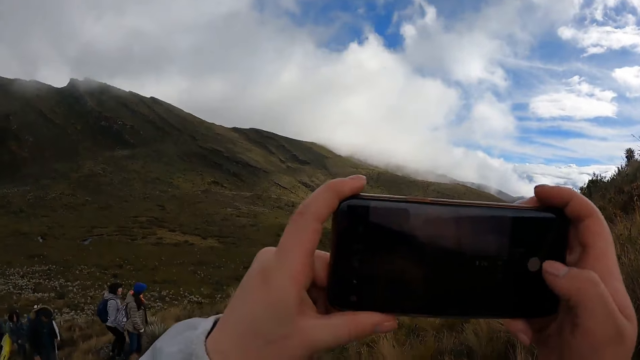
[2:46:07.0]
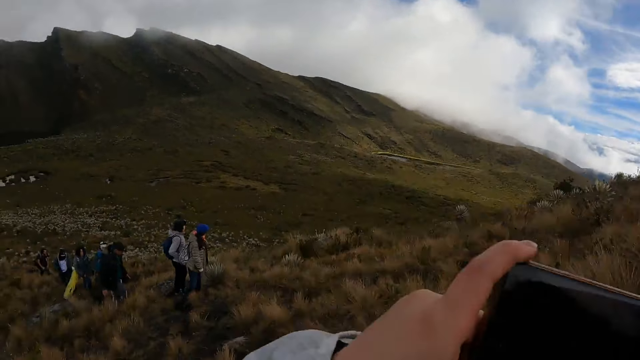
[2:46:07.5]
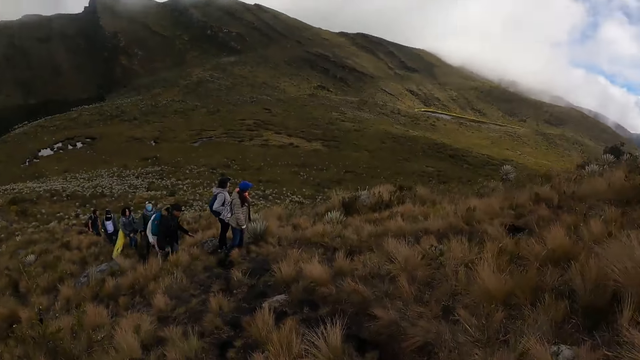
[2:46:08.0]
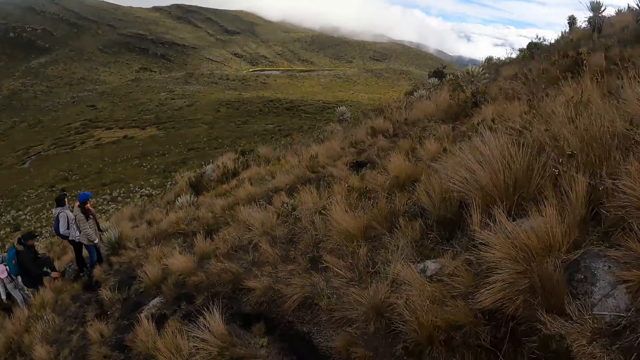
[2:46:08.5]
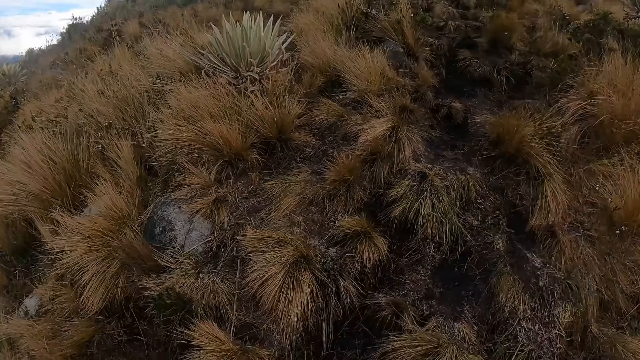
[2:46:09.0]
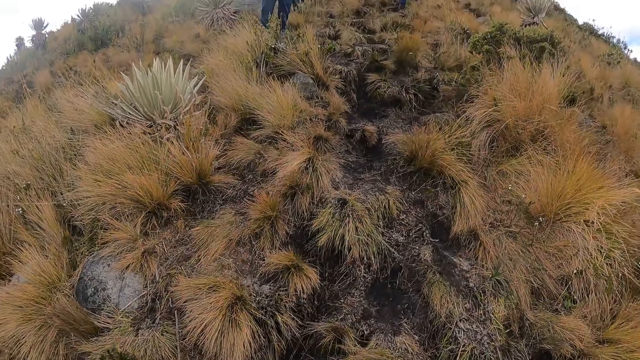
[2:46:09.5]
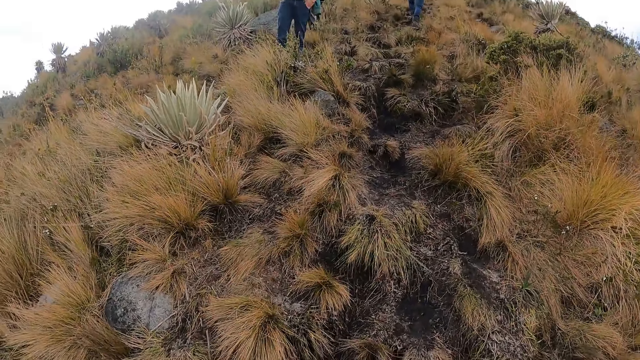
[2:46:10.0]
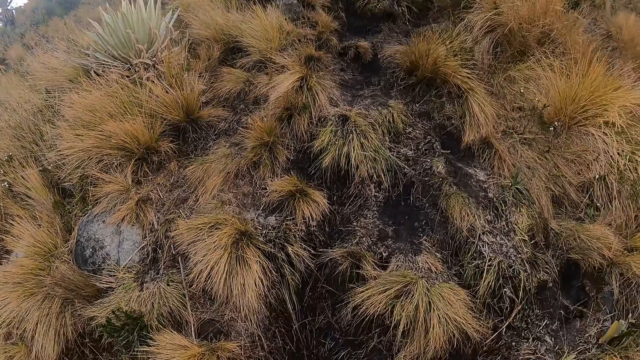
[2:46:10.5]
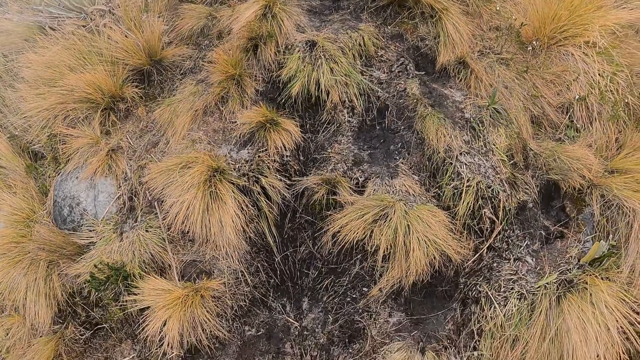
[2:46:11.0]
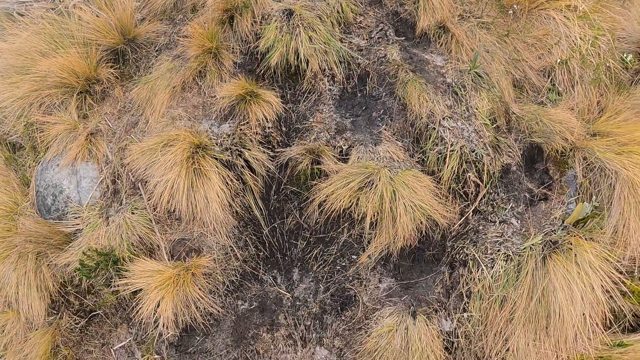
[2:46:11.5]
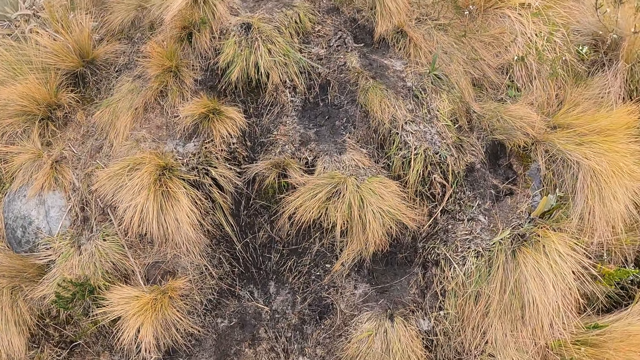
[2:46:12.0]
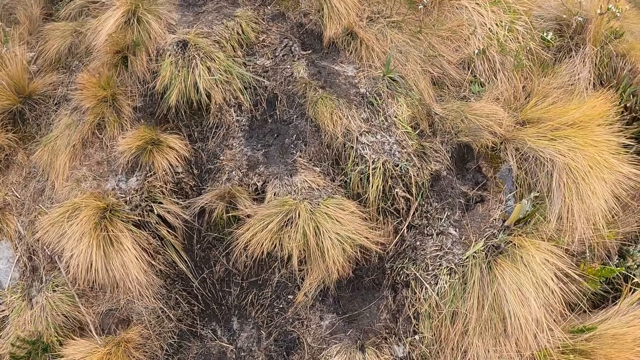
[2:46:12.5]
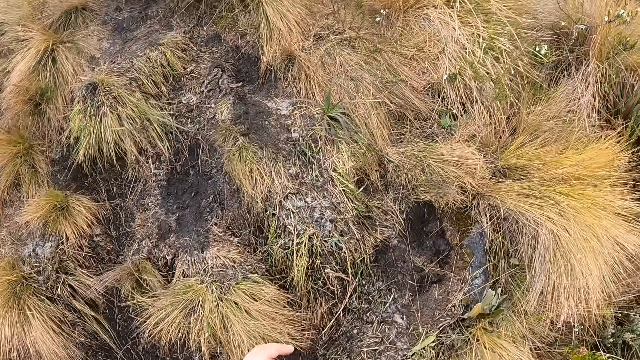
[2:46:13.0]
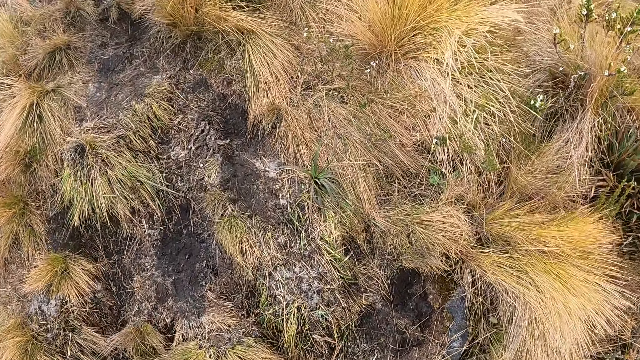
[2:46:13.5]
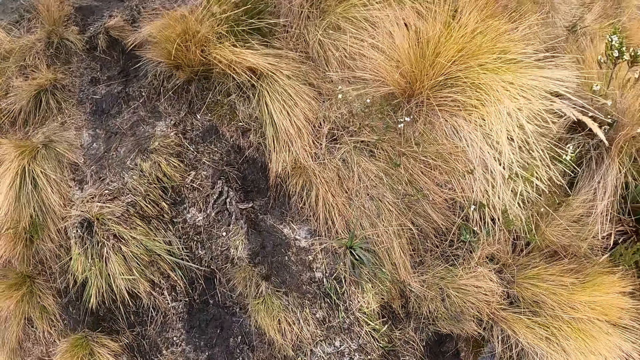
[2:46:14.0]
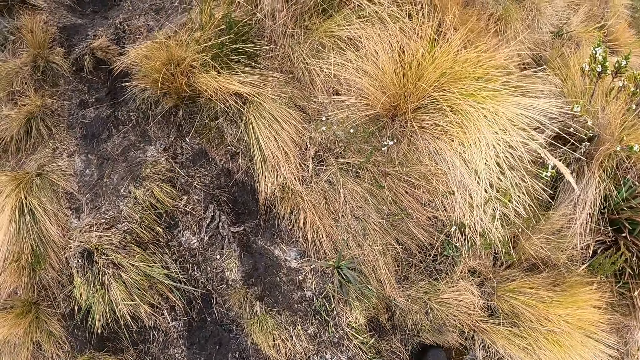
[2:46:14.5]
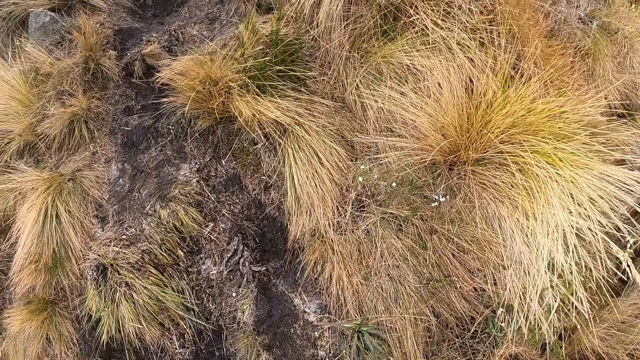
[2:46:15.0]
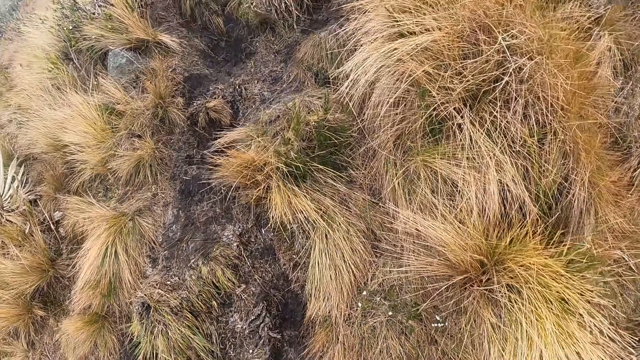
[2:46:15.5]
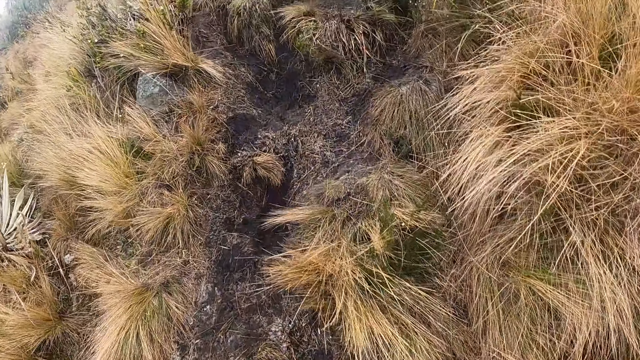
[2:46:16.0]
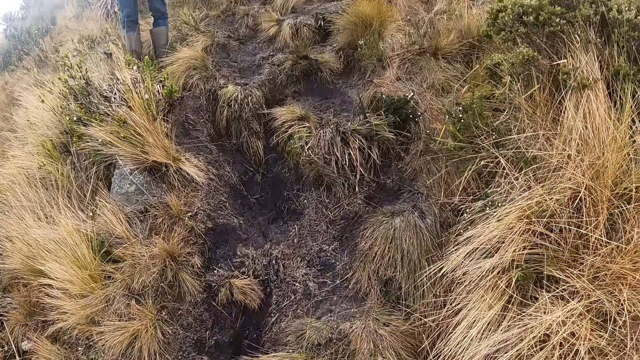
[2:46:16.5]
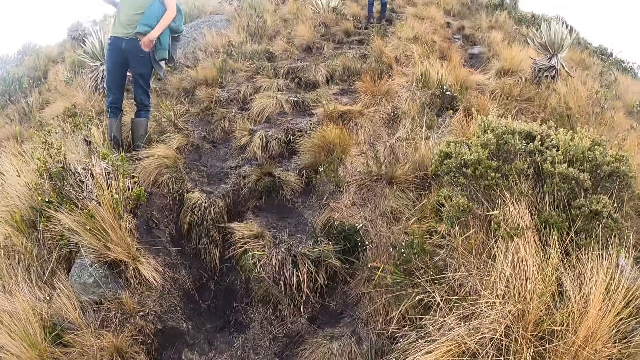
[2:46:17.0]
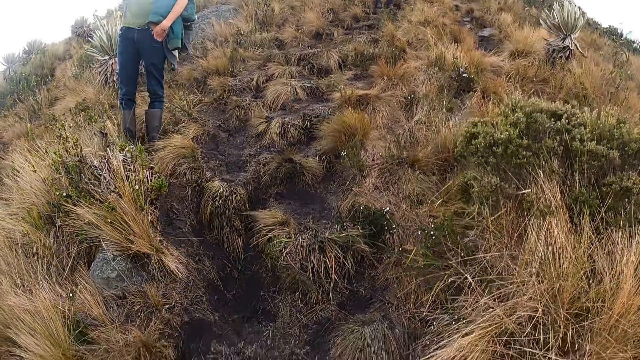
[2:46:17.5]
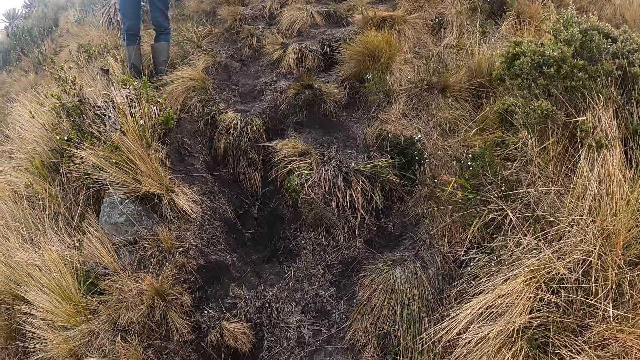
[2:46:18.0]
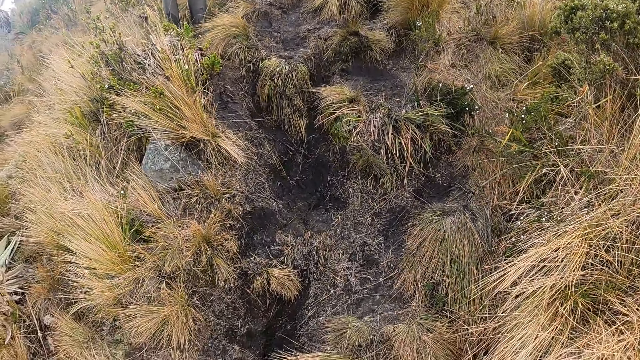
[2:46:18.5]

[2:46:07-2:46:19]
The camera wearer looks around the field. They walk up the hill.

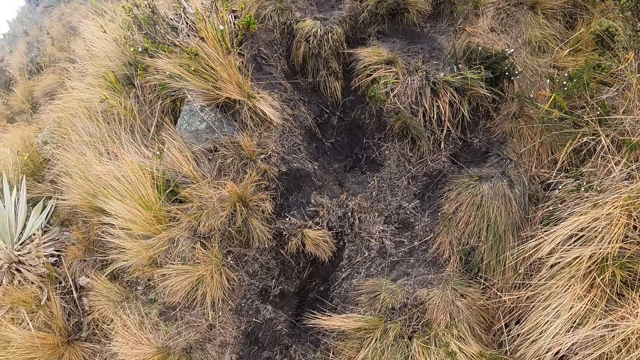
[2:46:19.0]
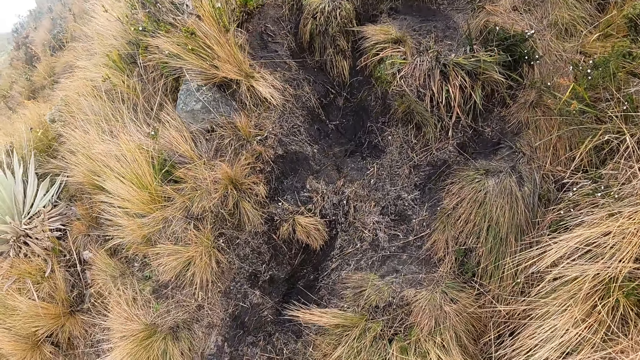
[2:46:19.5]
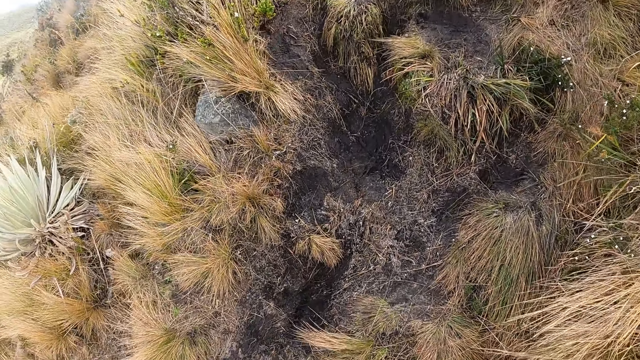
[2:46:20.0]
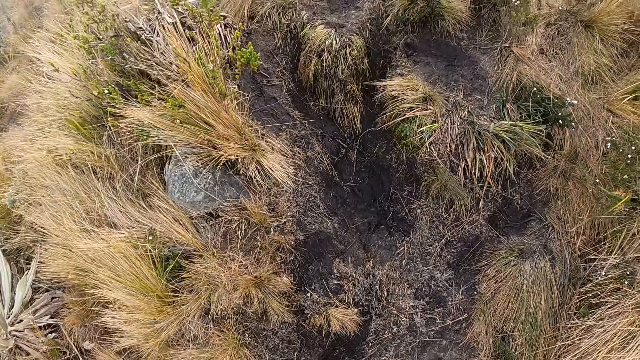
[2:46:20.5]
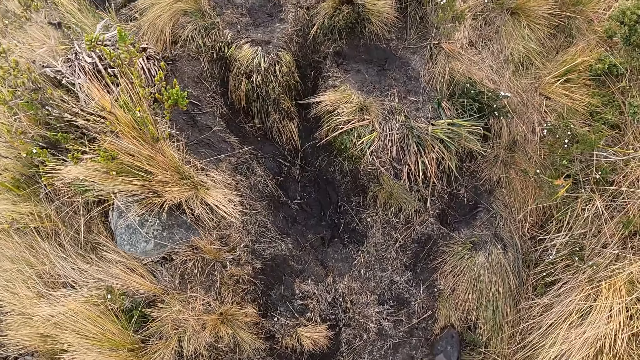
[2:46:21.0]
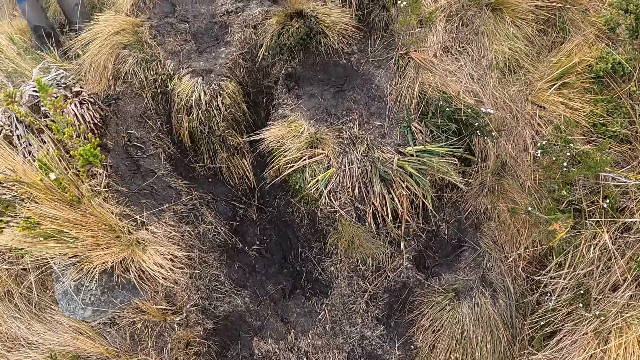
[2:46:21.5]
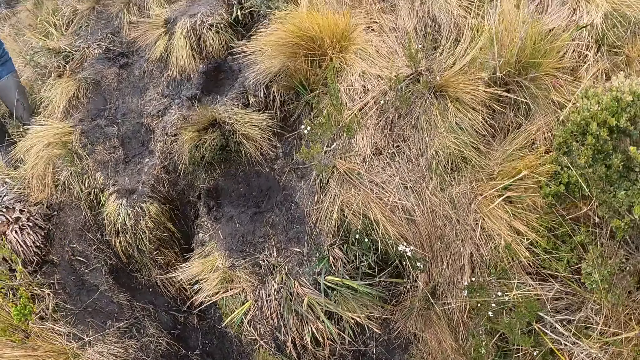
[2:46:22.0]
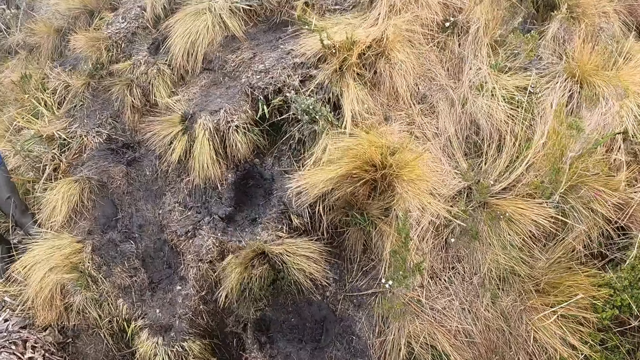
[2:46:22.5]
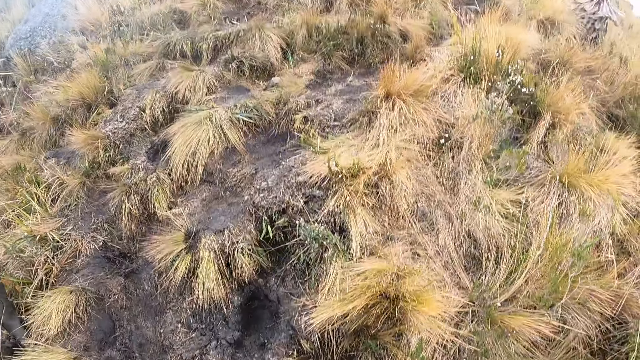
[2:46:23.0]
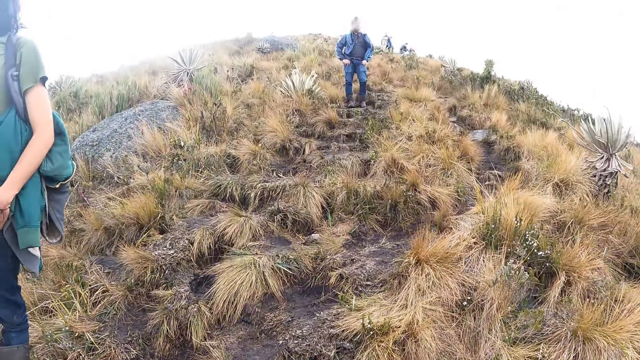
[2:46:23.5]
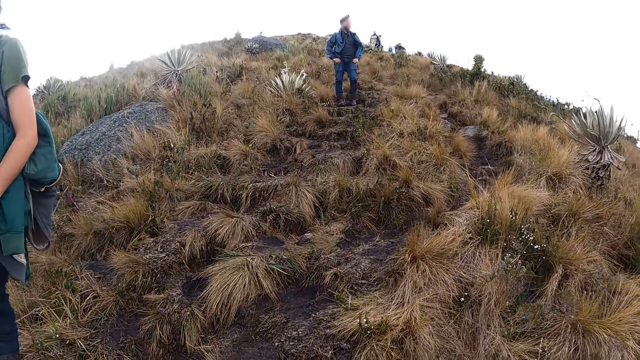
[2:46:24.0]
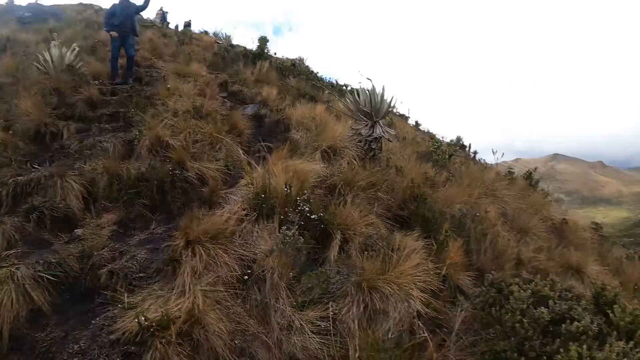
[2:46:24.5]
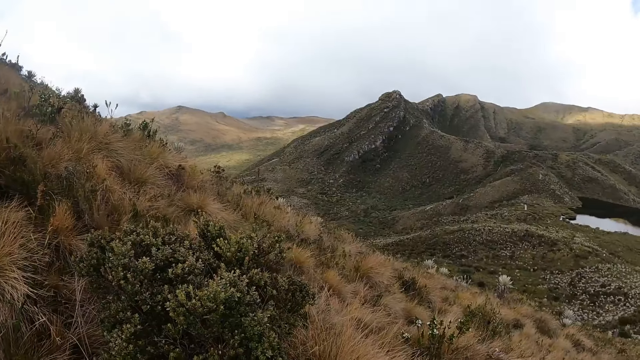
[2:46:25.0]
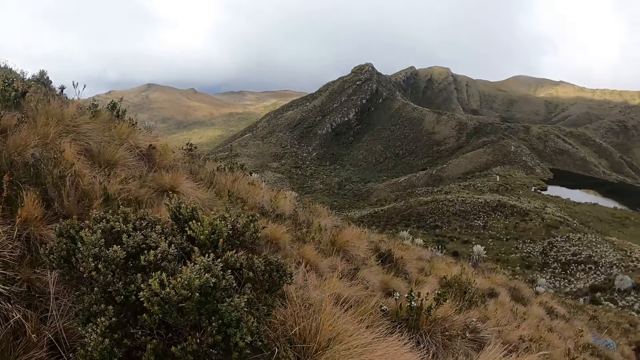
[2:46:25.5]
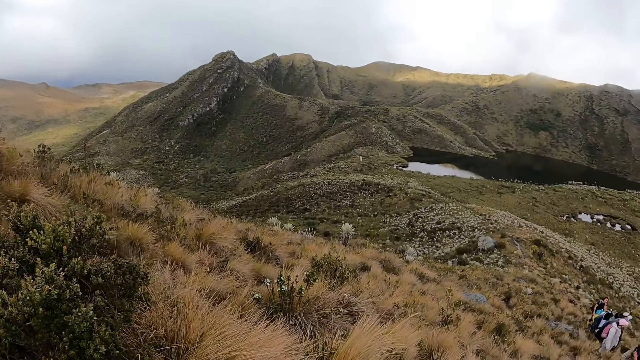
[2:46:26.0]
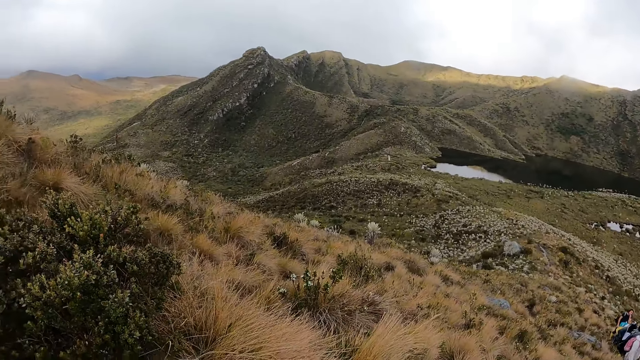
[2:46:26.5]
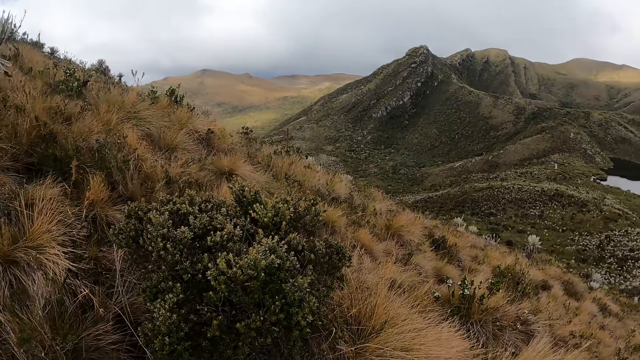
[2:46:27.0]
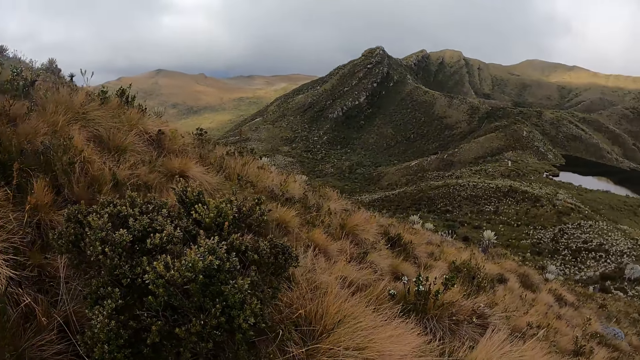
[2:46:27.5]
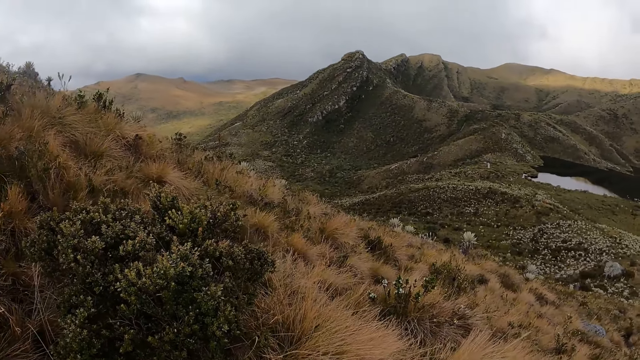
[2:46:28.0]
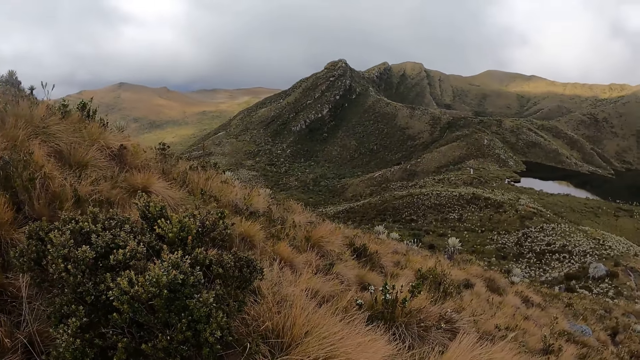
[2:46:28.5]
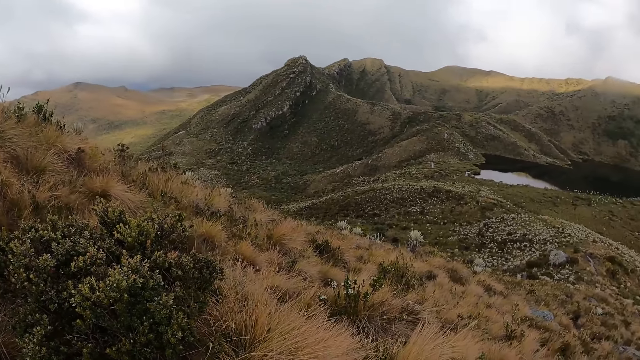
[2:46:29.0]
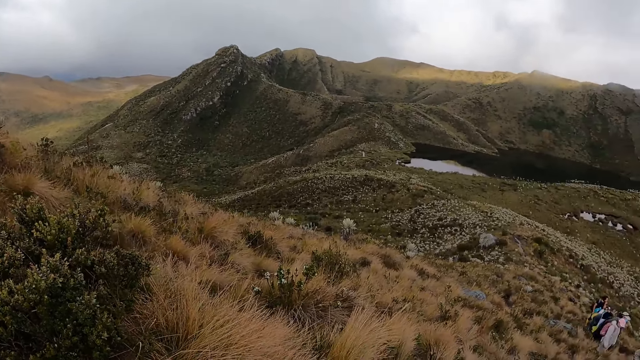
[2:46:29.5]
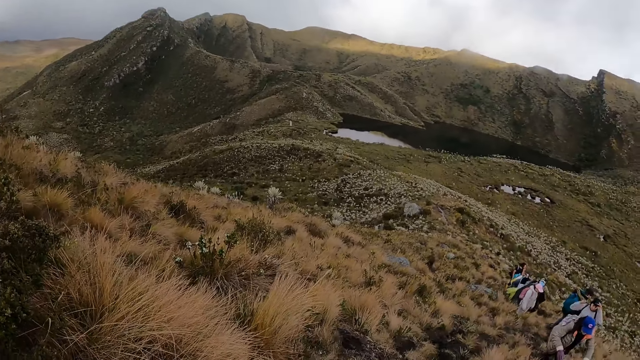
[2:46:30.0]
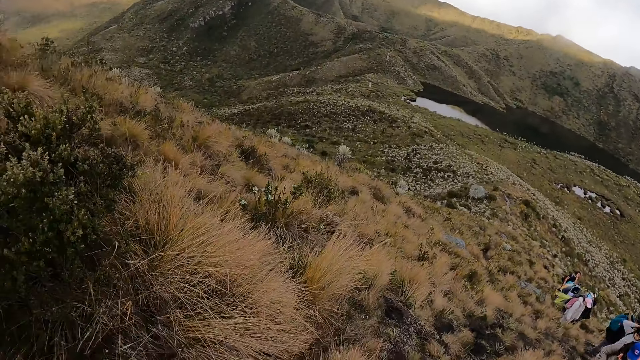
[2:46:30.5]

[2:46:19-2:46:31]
A man points his right hand at a hill. The camera wearer looks around the field.
